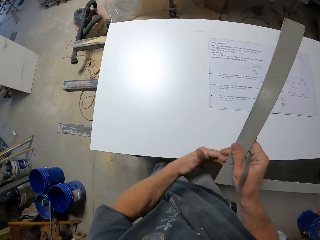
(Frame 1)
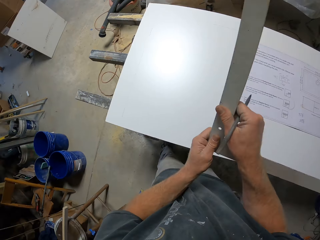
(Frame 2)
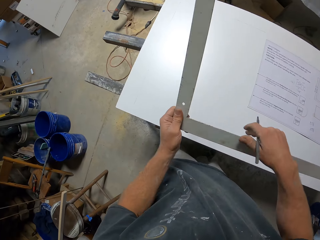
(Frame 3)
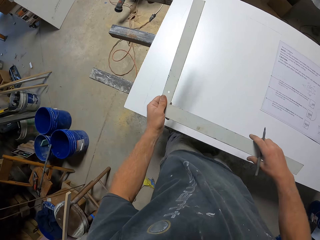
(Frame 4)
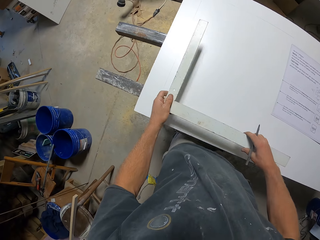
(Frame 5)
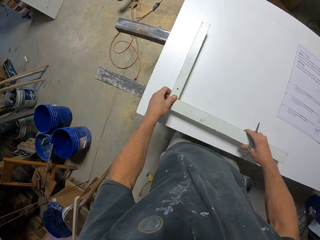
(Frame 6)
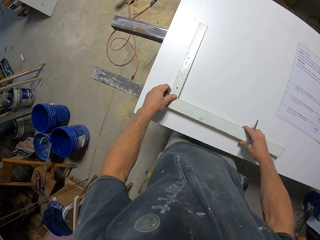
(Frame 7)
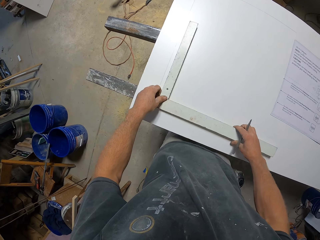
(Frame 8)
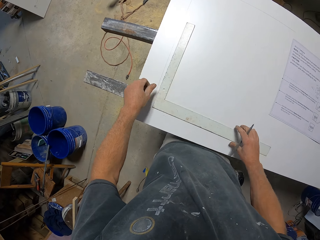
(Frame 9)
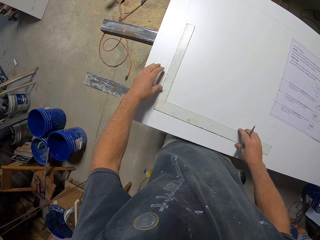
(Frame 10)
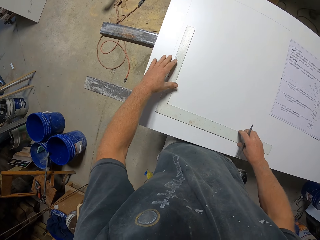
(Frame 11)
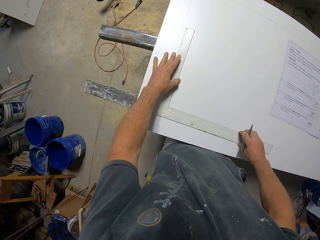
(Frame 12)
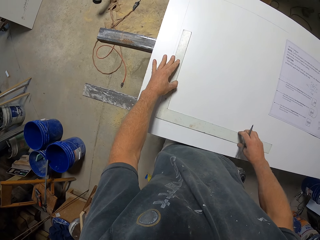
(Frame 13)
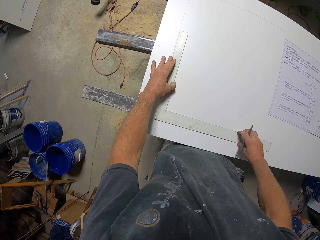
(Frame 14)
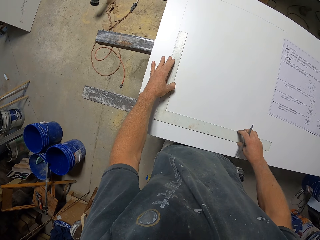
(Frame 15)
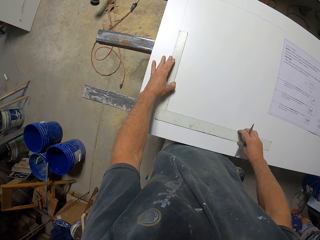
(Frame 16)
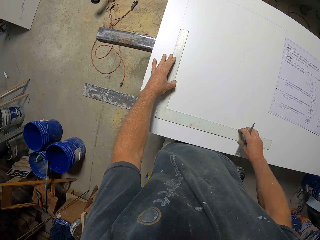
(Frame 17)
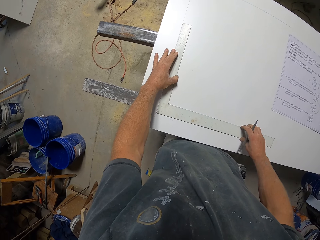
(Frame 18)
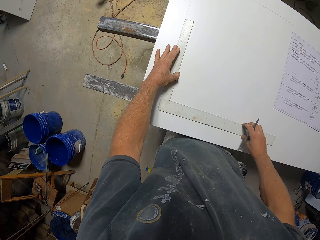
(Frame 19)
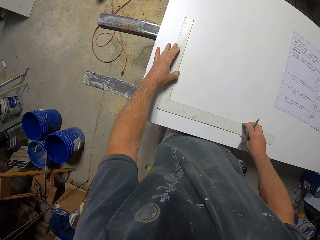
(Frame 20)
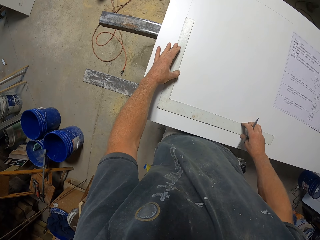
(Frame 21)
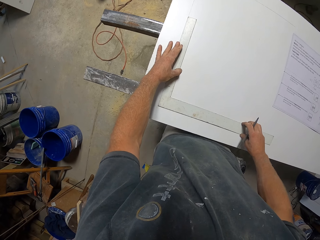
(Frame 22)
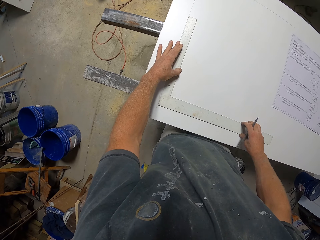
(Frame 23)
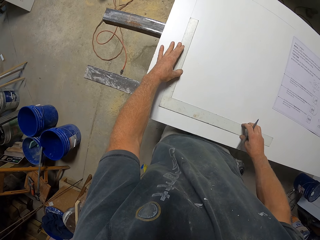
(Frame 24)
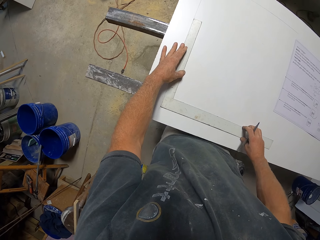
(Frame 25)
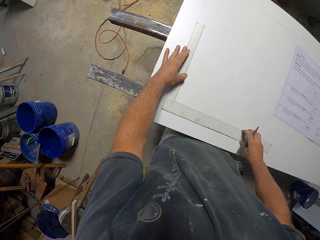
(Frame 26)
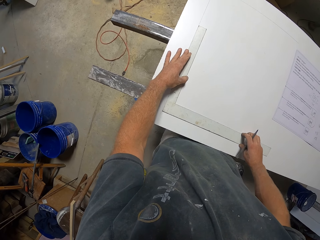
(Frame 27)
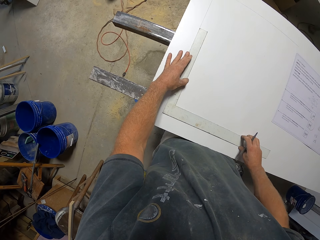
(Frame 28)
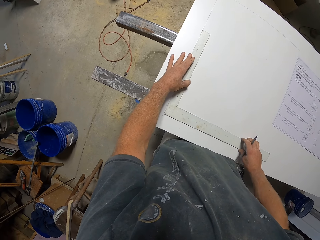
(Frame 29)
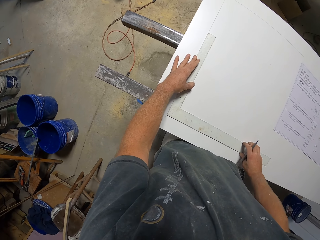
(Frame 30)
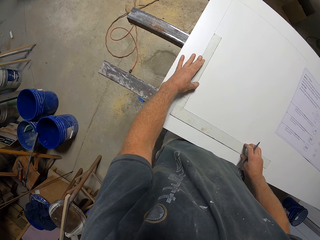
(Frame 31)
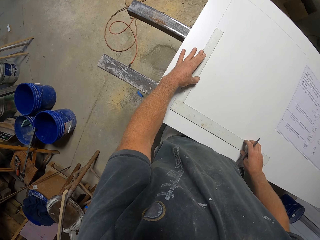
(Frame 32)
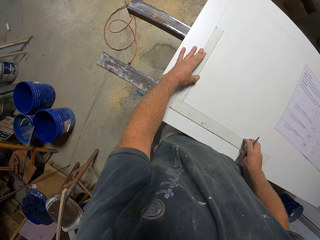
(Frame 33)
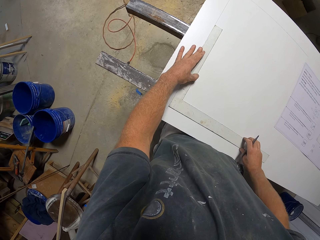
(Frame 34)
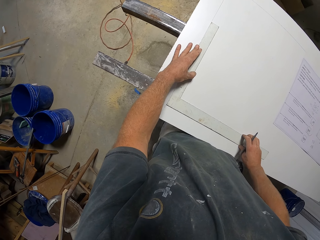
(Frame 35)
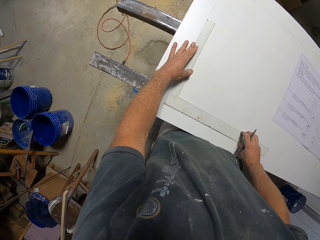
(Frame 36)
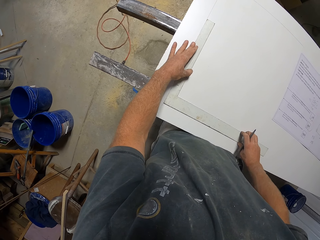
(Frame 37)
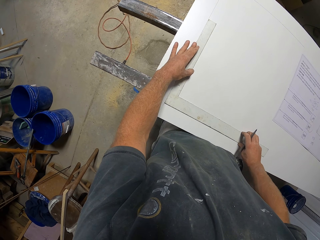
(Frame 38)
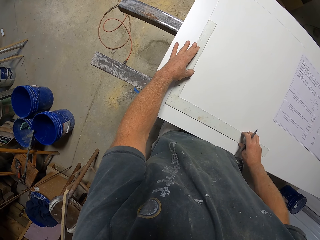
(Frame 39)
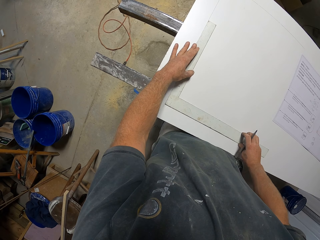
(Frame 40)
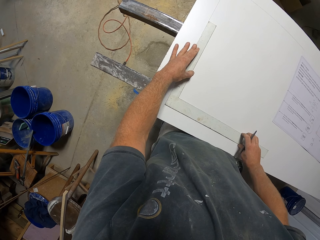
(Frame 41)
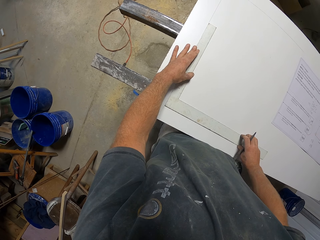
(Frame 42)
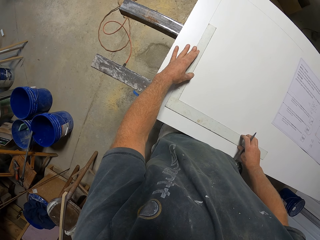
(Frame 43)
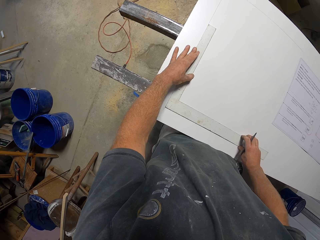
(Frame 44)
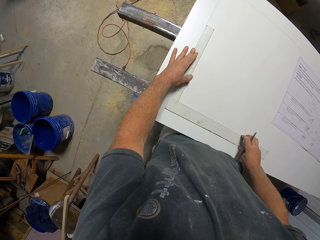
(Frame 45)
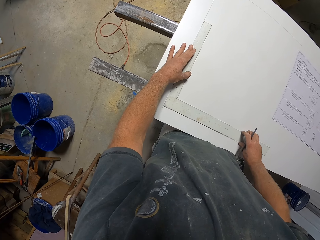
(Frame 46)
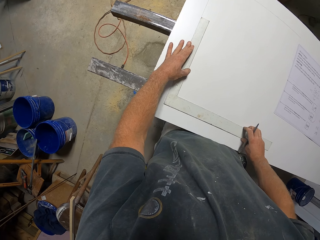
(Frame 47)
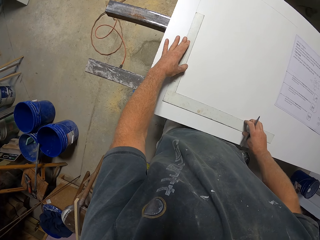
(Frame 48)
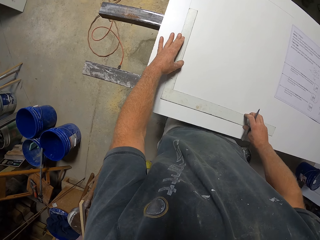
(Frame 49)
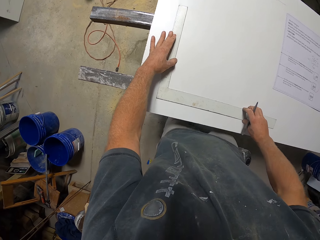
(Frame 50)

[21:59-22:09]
The camera wearer puts the ruler on the table. They measure the wooden board.

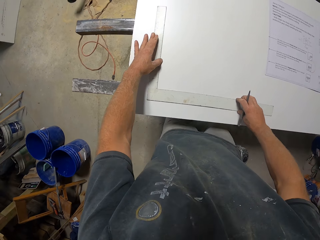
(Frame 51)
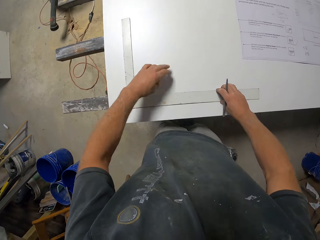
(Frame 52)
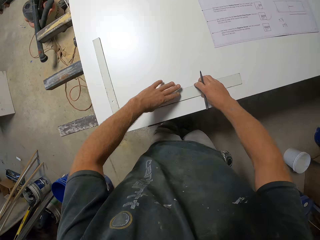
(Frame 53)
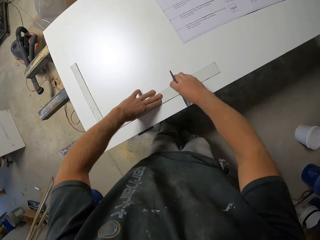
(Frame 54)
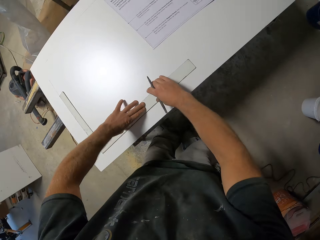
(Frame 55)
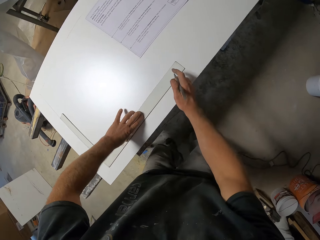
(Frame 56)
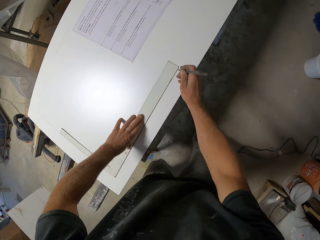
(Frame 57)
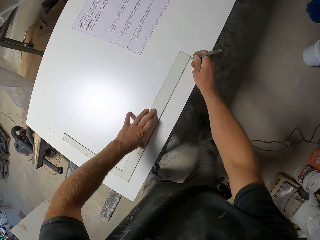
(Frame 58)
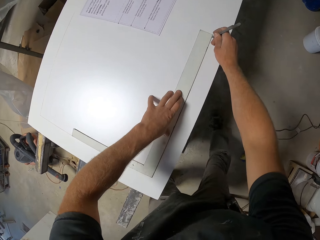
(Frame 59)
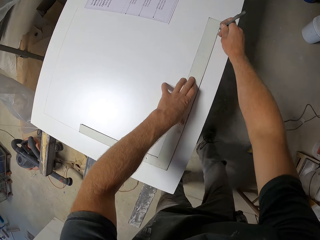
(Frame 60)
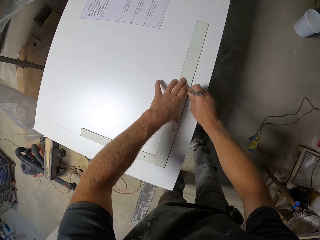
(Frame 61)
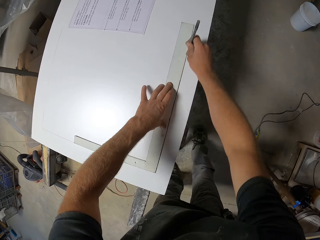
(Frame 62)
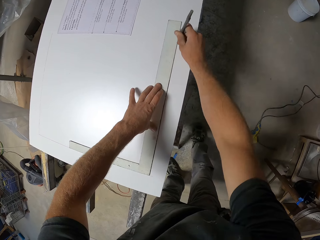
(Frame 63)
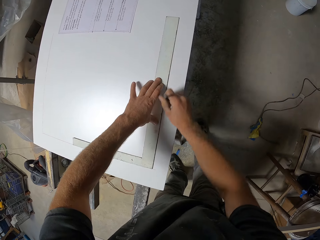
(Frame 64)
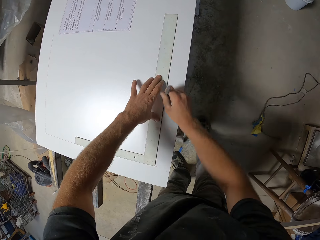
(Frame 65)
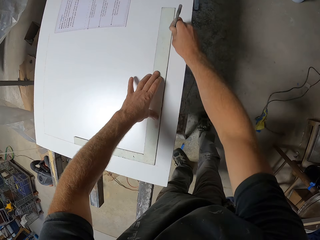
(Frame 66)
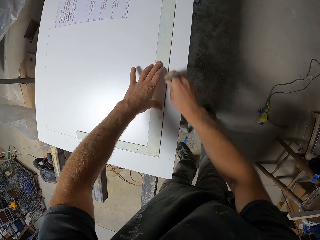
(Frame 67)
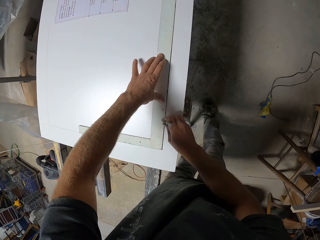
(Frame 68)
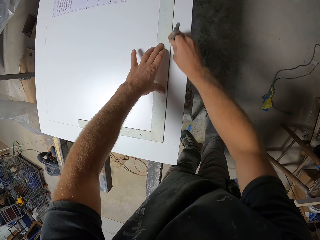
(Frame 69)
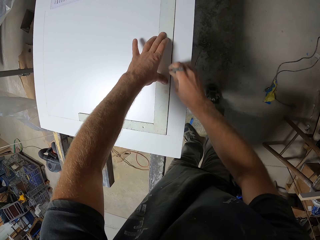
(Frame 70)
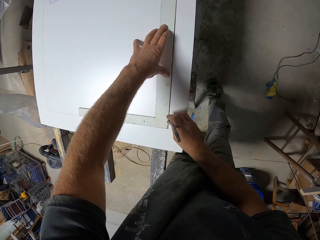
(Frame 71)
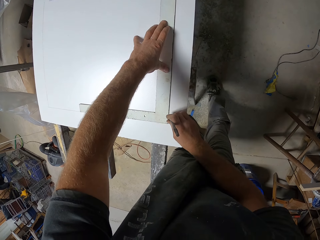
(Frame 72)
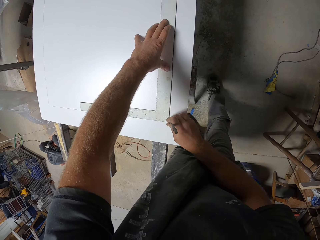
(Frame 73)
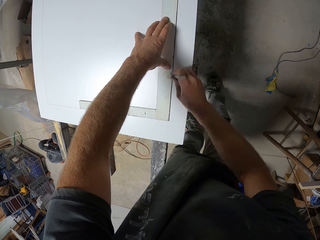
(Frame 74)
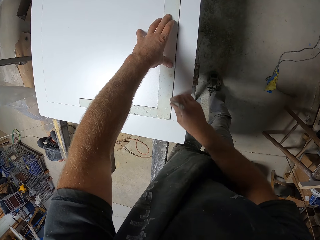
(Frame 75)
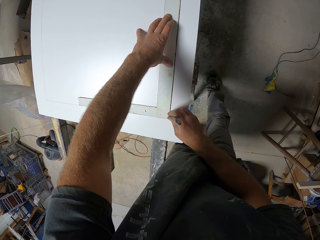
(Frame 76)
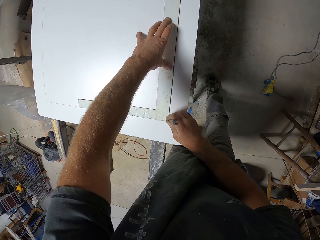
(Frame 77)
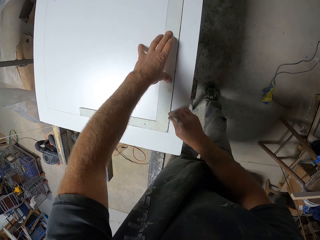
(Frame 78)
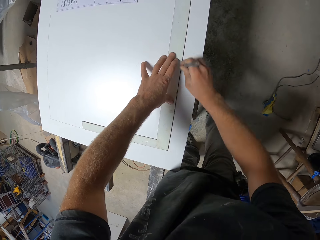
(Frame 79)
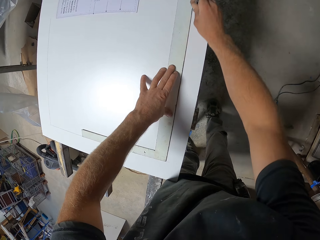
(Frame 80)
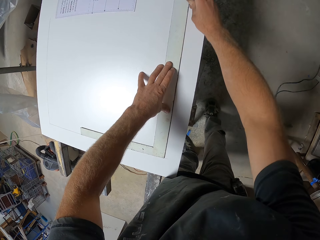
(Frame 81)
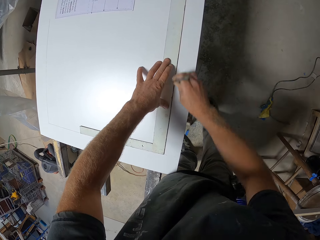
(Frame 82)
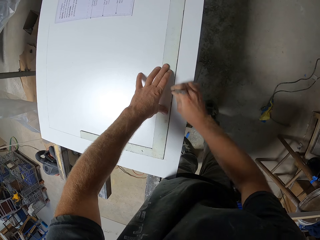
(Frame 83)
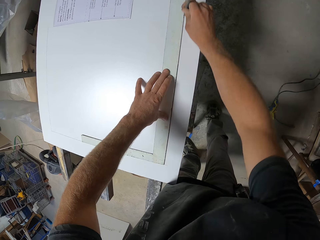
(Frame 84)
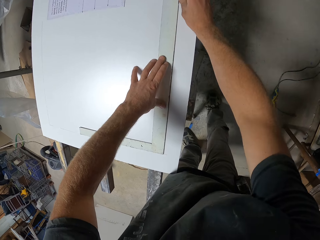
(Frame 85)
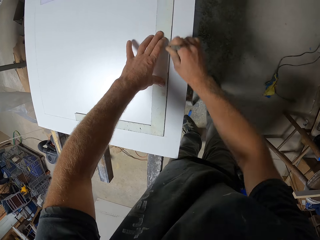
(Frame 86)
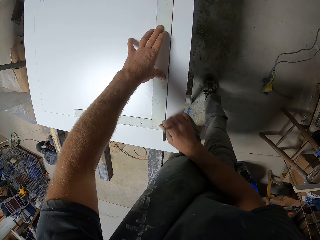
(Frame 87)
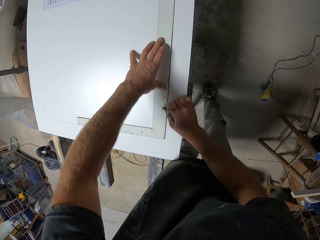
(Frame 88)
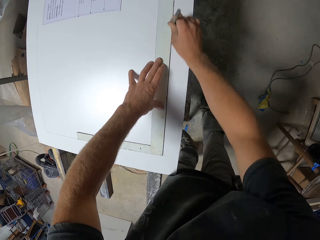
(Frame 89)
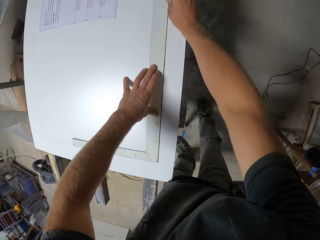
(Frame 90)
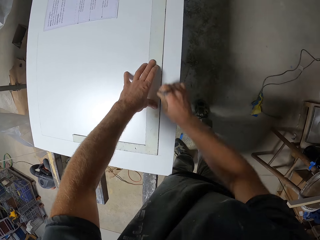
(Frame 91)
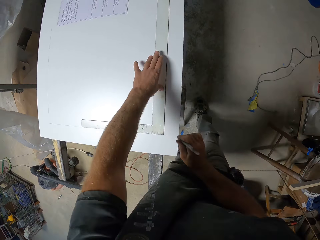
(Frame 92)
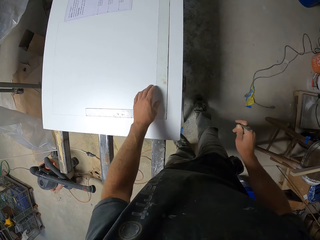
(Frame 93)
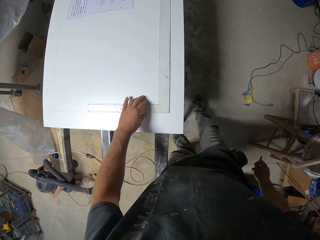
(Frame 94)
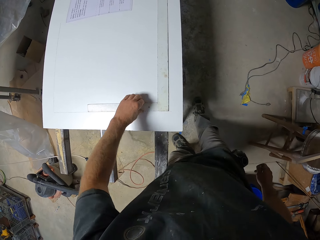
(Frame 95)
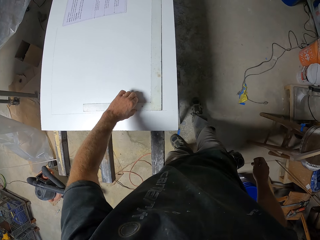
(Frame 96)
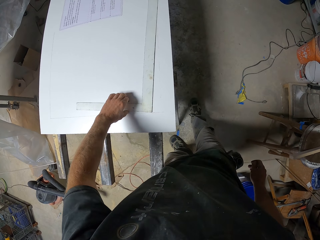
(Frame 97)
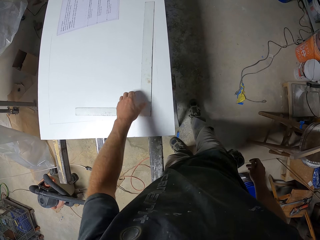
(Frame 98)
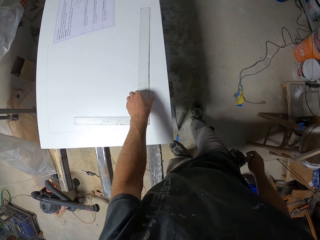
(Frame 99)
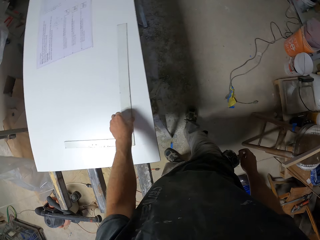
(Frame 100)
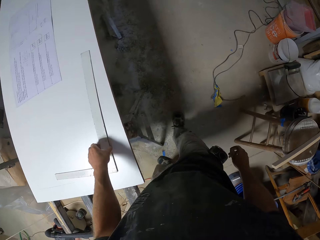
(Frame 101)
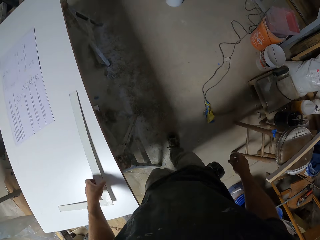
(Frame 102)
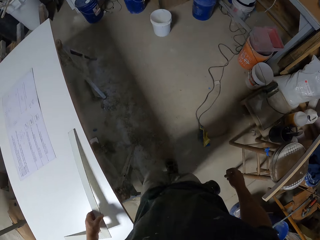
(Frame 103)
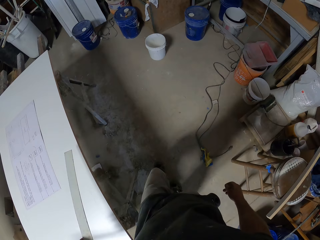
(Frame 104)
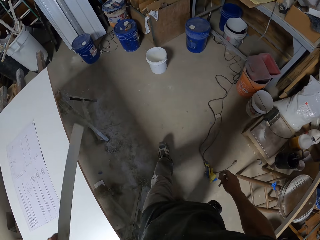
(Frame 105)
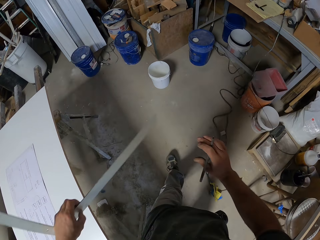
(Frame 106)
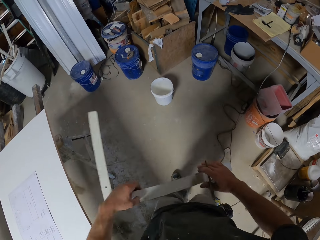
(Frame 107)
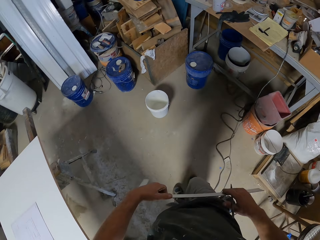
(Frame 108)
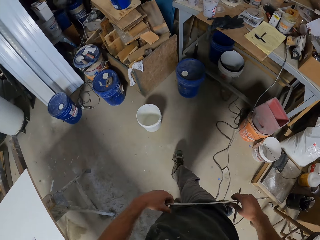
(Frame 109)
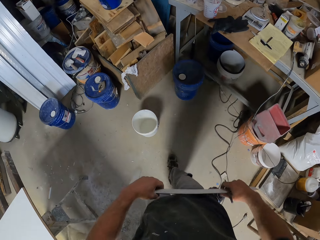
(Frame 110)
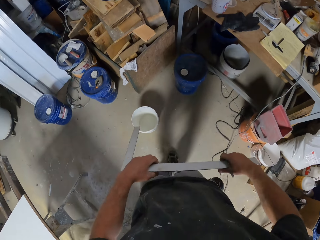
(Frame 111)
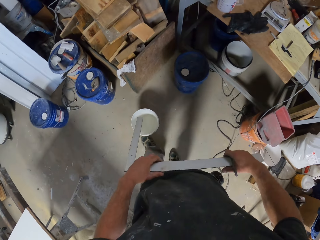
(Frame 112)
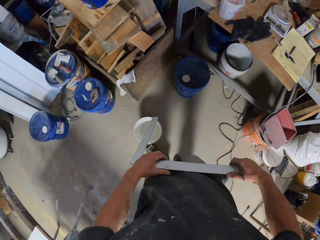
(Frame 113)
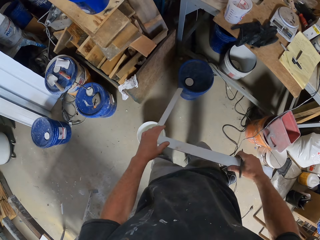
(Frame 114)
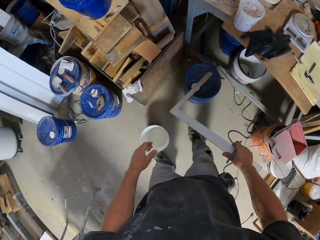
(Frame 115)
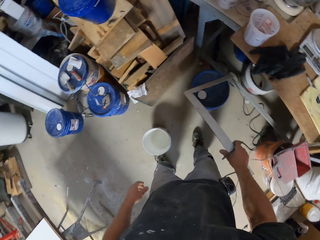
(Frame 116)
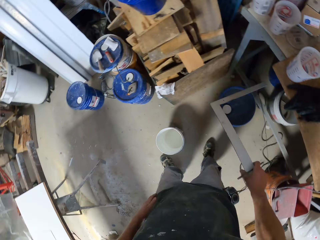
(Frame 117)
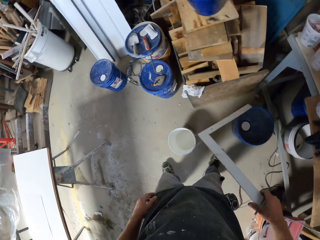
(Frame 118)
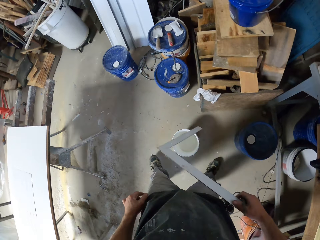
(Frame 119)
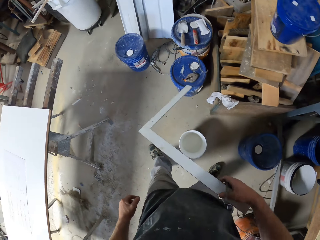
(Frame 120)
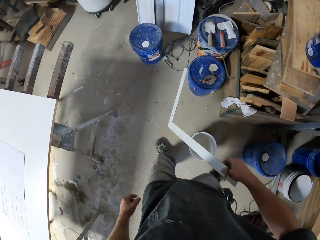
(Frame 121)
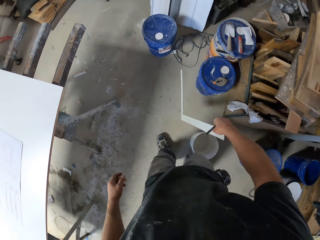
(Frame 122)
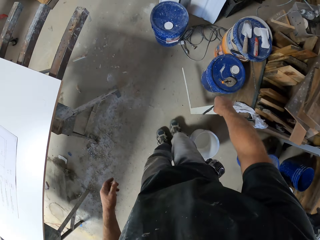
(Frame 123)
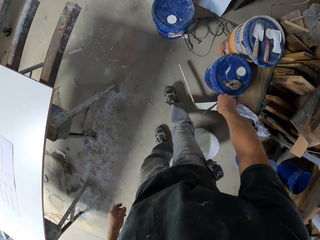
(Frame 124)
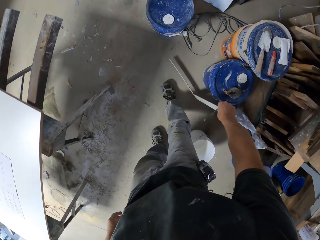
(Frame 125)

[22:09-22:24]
The camera wearer draws a line on the wooden board. They take the L square ruler and walk around.
